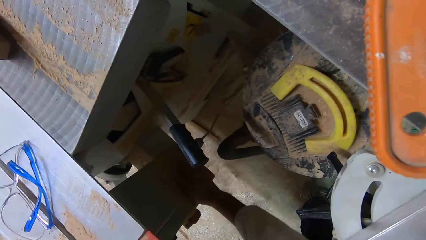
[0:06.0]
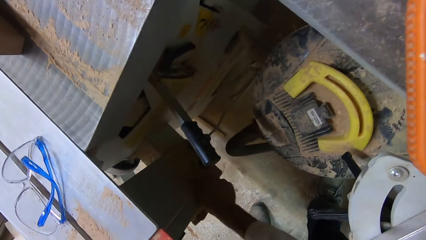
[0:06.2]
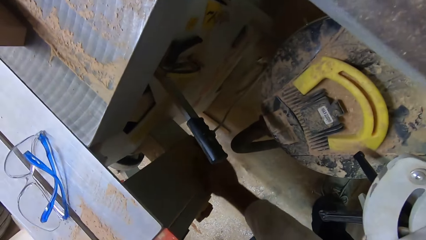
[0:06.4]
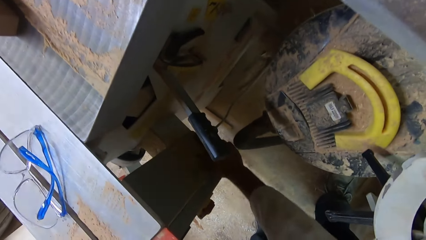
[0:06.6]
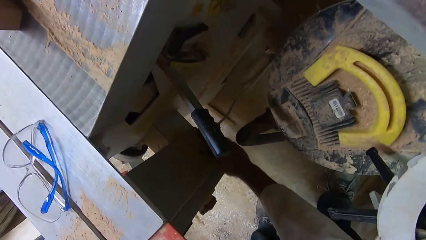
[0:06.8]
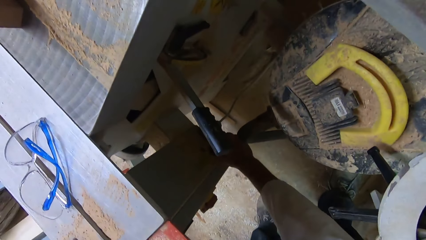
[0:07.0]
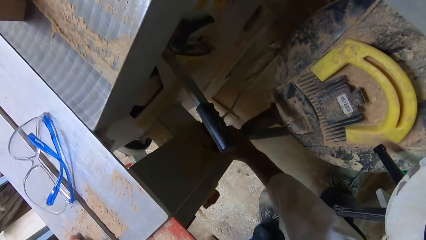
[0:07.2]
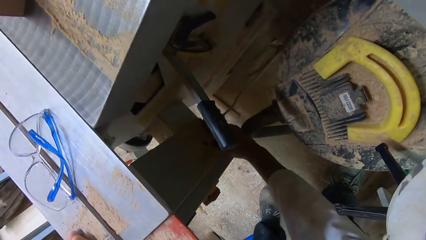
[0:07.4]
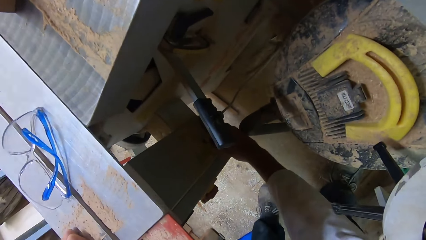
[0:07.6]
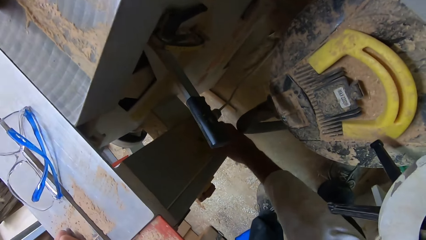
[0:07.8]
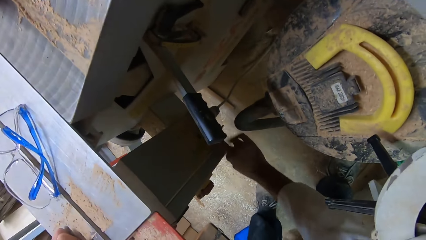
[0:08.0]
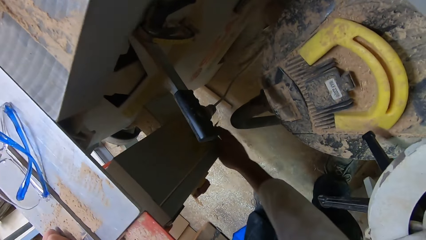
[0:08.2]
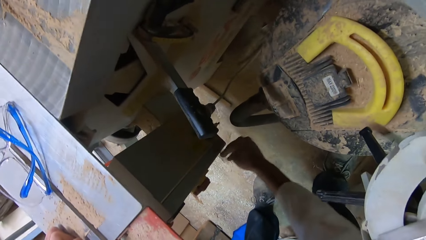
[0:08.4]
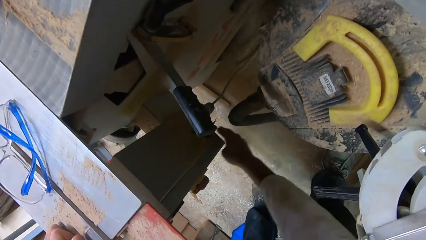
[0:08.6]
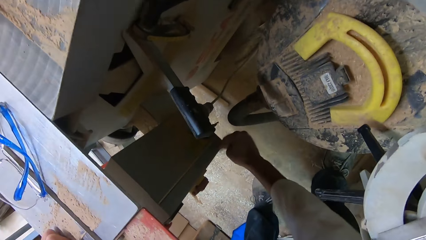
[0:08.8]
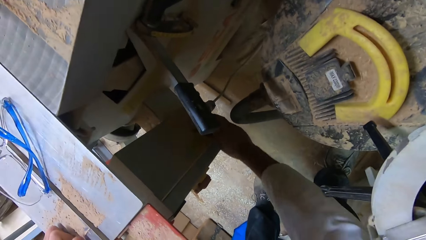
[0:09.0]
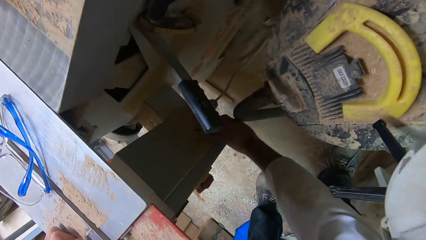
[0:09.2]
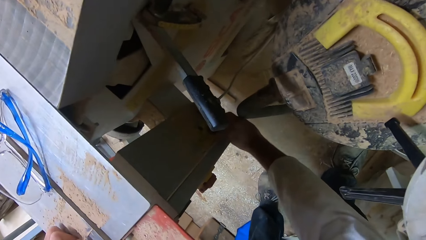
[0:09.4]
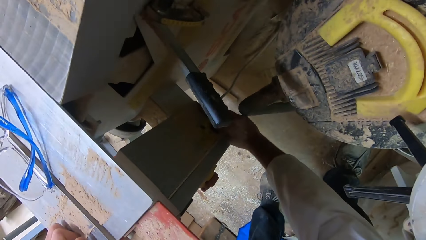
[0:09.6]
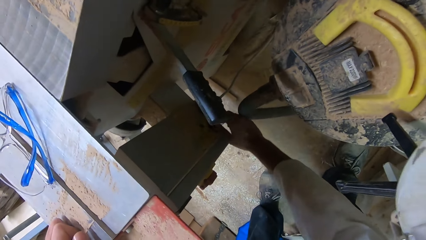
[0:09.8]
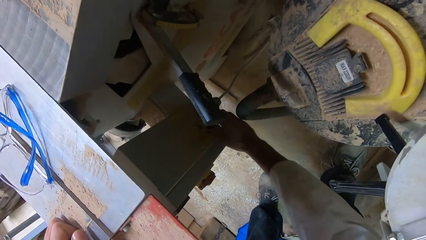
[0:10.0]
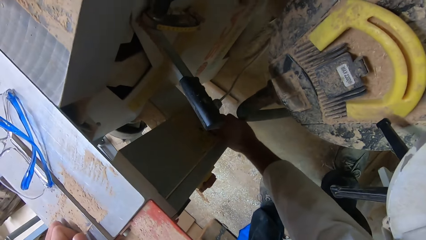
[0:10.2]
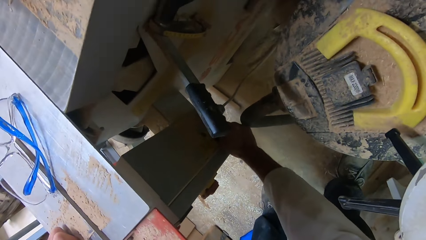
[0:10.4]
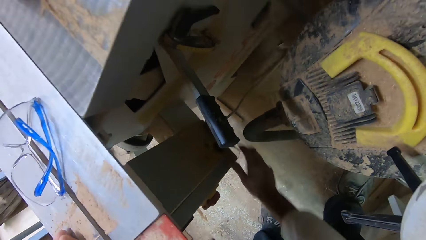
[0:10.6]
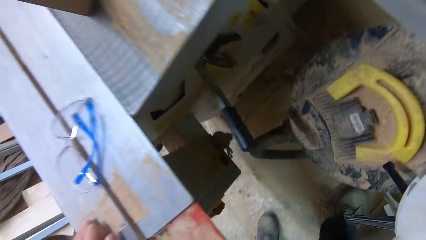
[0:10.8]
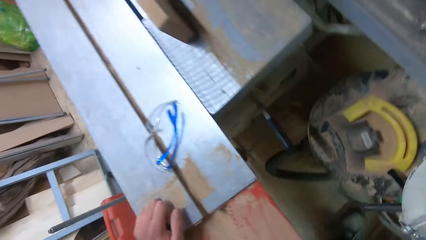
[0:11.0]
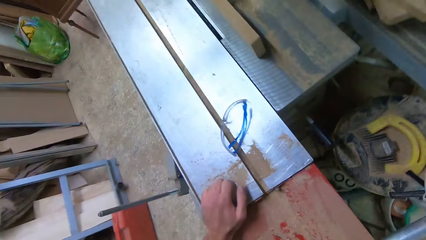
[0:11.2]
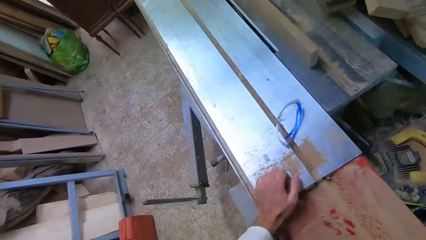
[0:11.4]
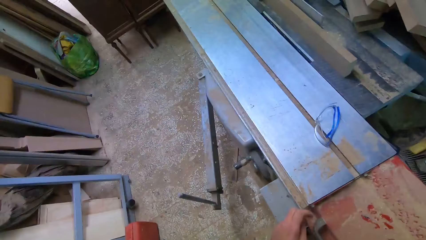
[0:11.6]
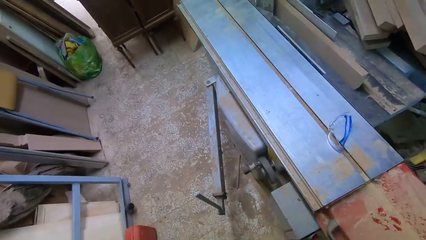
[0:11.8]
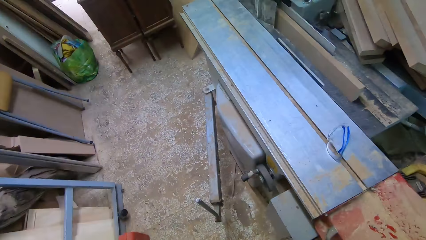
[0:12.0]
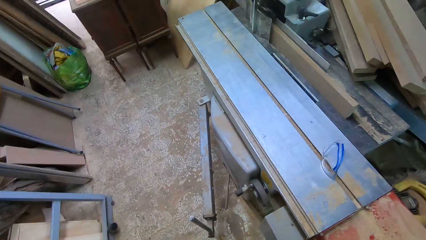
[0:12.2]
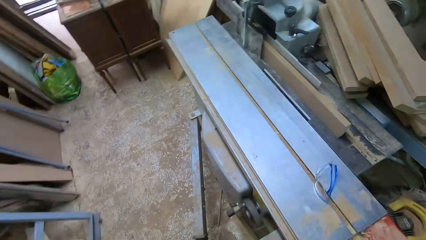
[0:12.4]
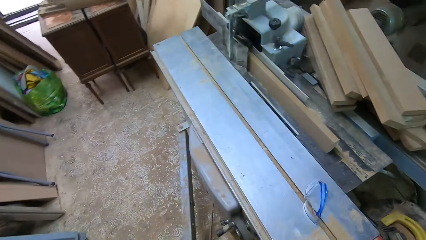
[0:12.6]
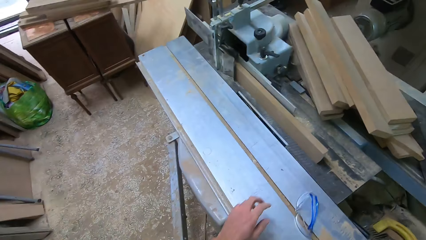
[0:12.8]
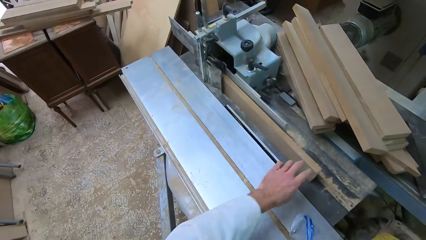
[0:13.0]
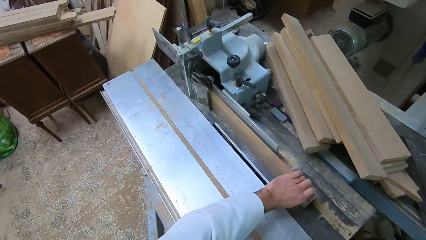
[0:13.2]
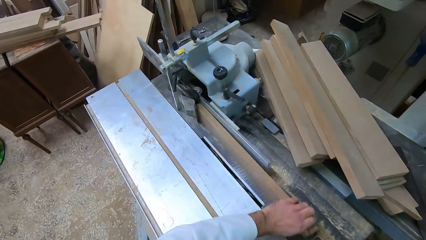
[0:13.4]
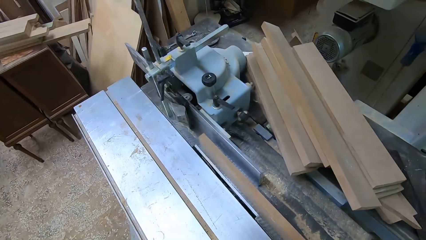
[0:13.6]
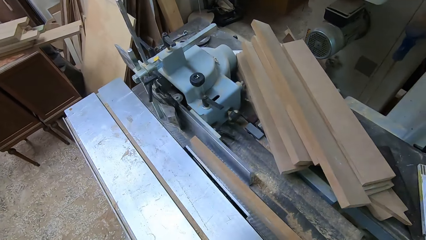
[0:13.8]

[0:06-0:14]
The camera wearer turns on the machine with a key underneath the table saw. They wipe the dust. They move the plank on the table saw with the left hand. They hold the wood.

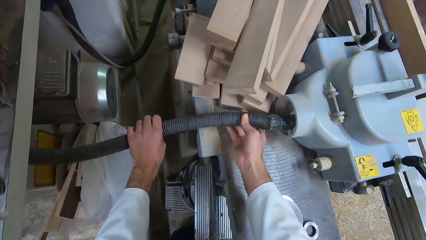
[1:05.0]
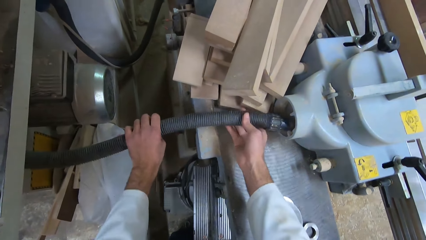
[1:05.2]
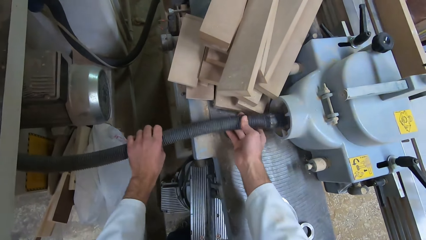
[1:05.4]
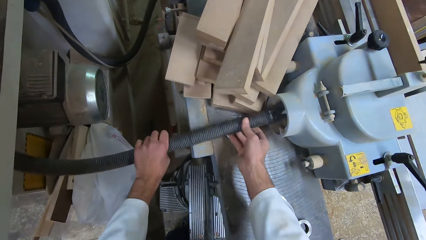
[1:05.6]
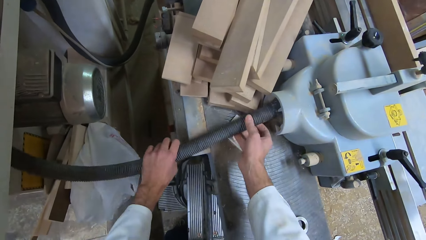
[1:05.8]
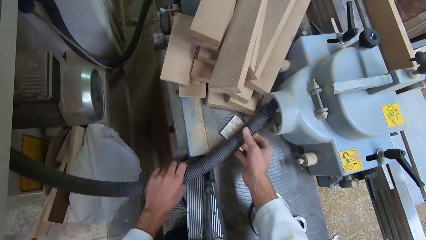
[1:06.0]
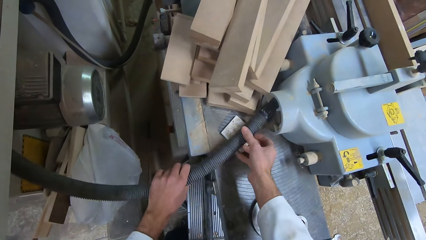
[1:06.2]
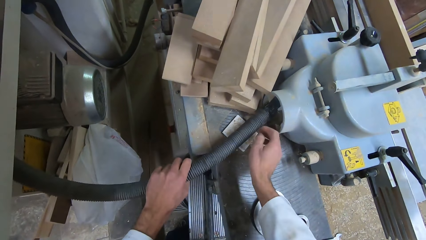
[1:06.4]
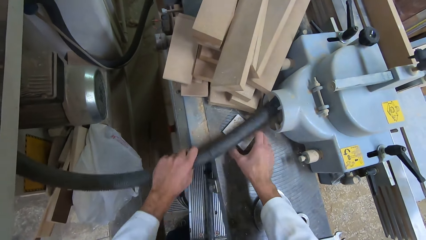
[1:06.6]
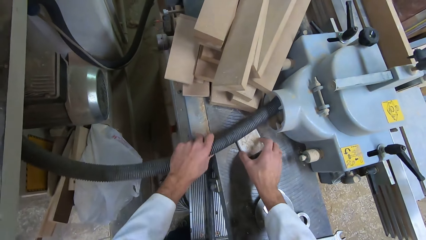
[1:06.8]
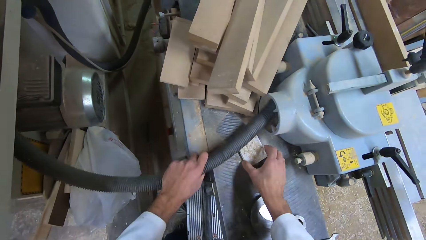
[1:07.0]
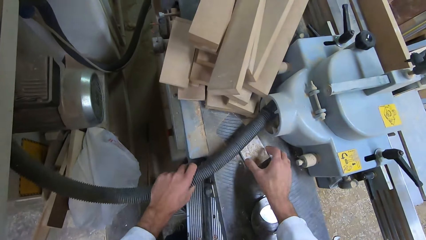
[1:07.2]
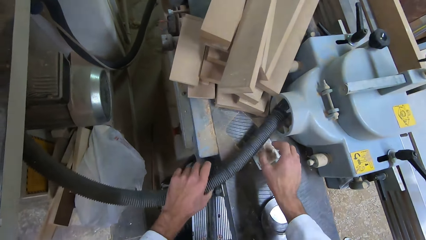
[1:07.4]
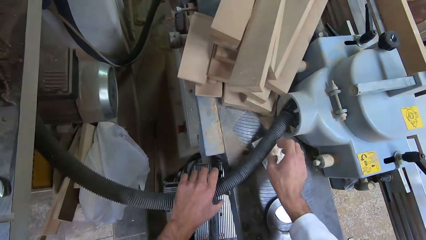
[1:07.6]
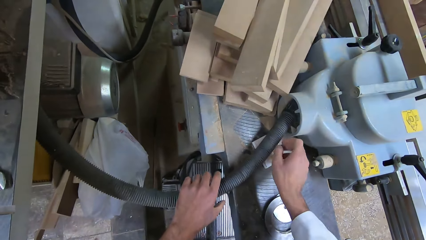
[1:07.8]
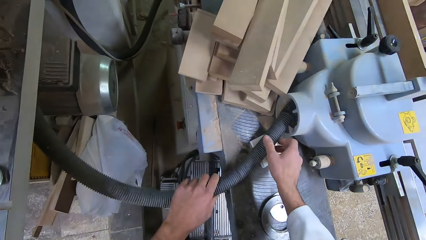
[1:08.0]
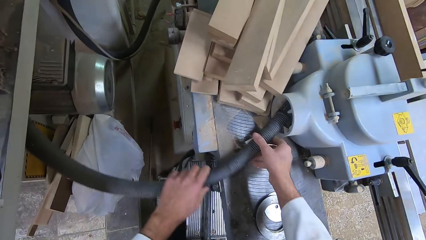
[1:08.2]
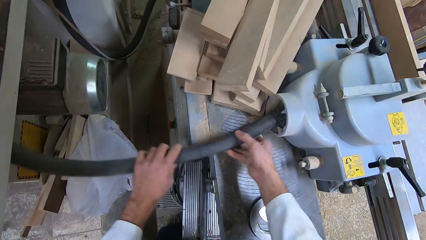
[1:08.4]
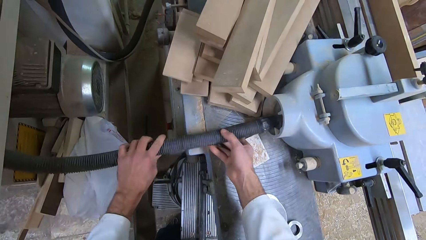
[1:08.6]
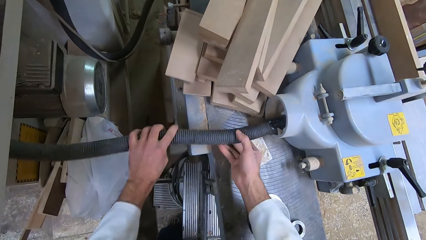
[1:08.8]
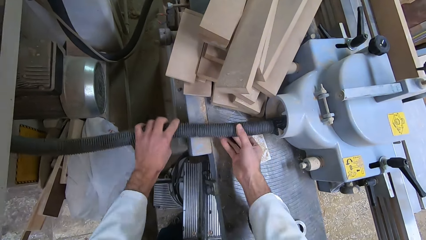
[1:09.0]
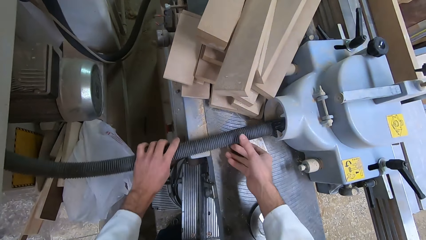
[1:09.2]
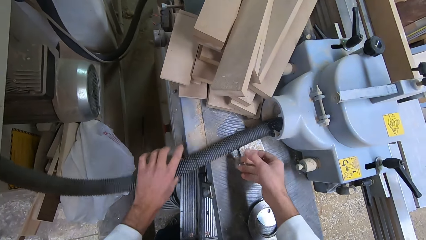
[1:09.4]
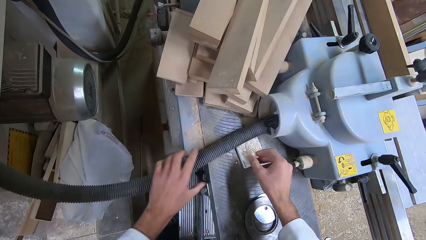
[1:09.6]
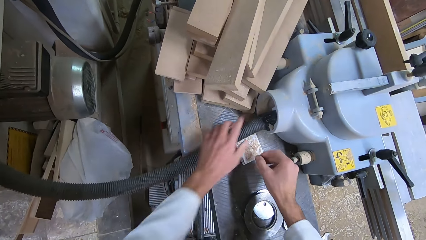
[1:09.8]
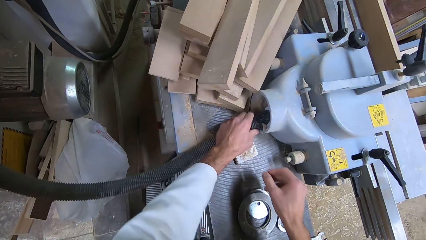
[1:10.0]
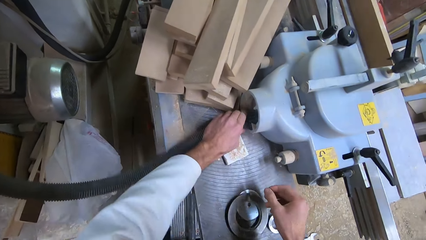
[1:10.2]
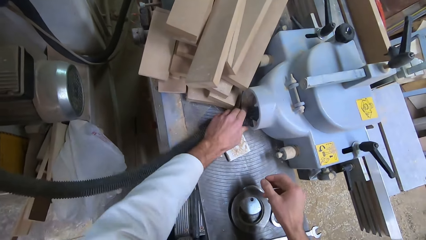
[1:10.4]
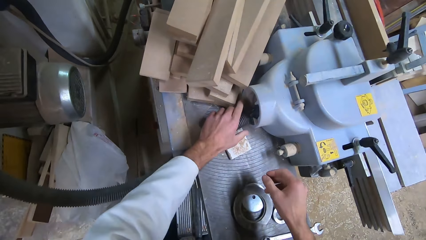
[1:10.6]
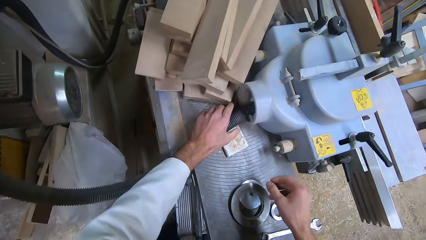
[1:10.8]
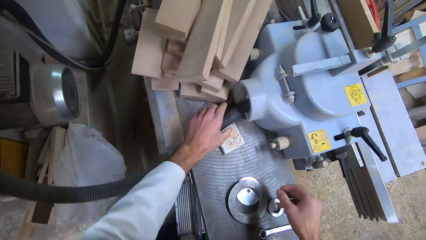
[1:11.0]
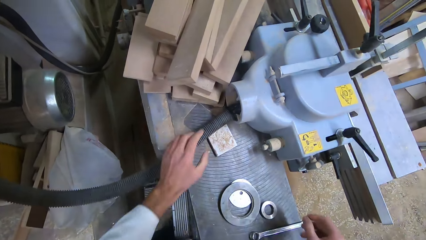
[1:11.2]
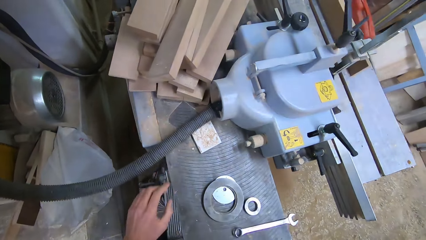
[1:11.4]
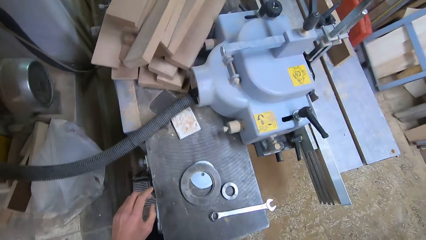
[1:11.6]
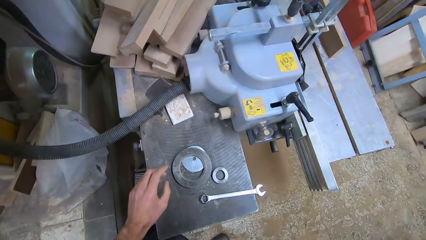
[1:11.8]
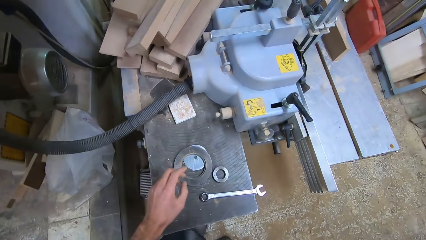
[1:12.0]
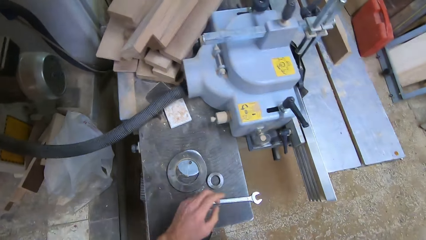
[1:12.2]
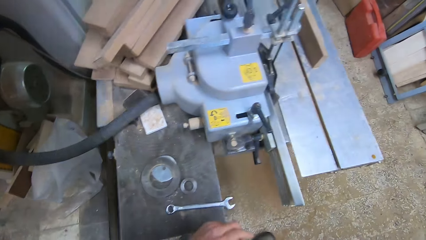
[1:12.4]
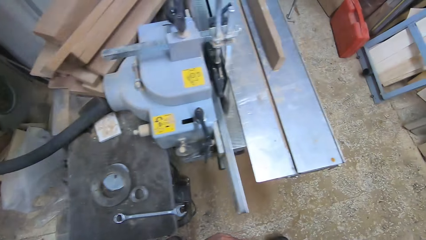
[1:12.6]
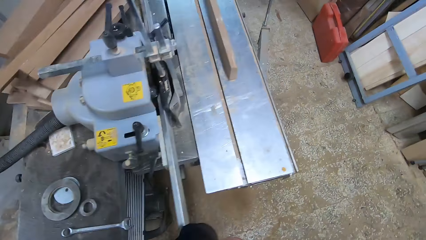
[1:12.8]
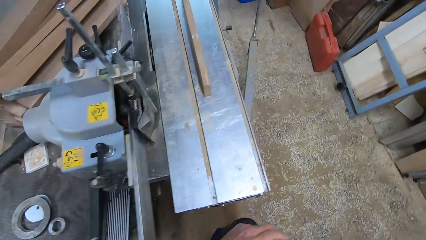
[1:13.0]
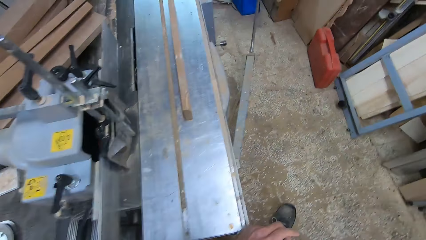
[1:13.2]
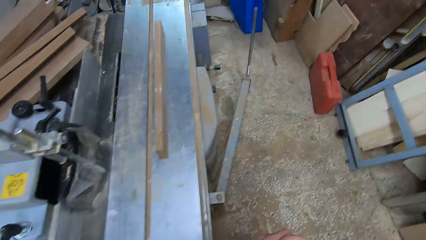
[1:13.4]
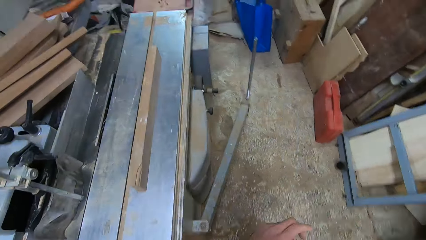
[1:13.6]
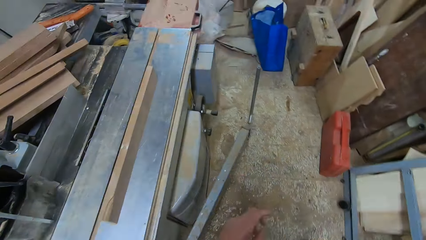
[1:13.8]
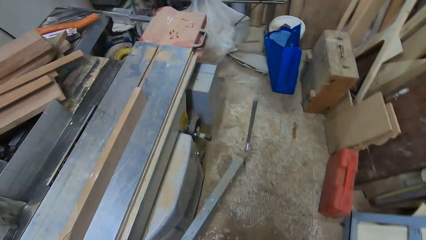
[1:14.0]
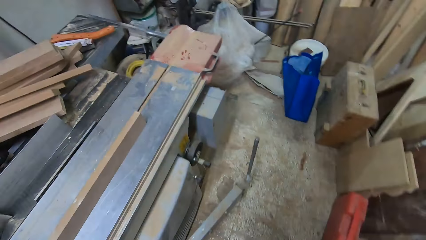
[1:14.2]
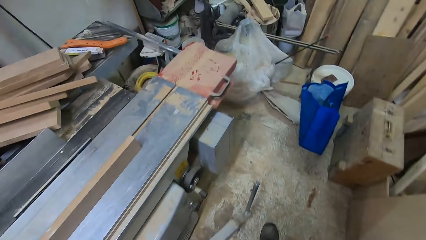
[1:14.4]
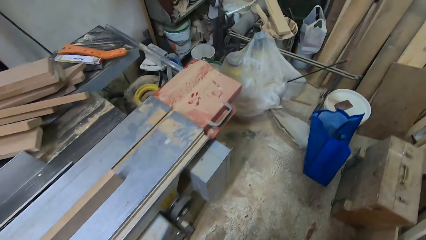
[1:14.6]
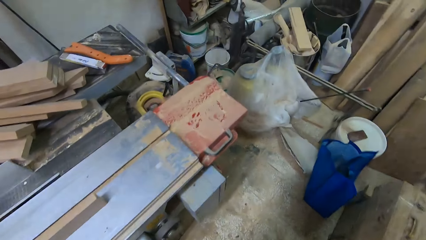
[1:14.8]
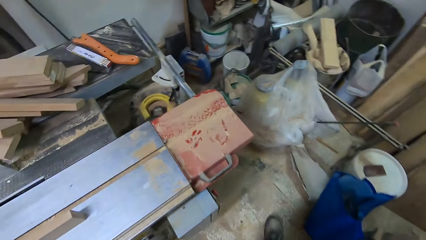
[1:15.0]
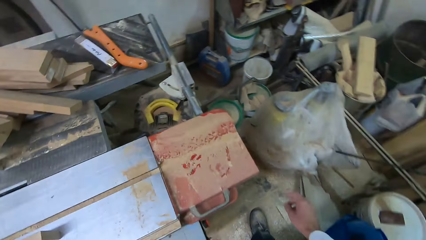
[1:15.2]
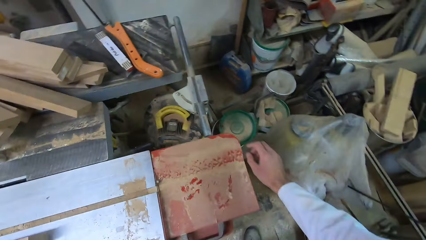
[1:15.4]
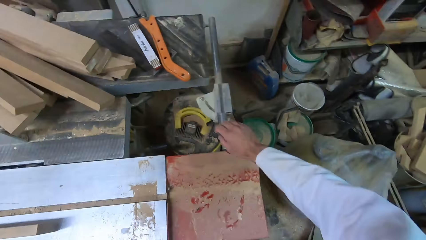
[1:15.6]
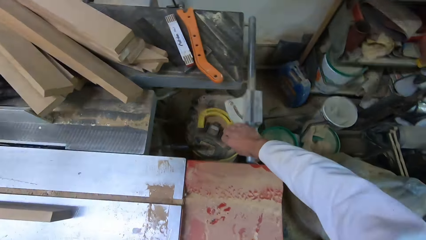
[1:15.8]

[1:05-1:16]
The camera wearer fixes the tube on the smoothing machine. They move a white piece of wood with the right hand. They walk back to the fence side, beside the smoothing machine.
